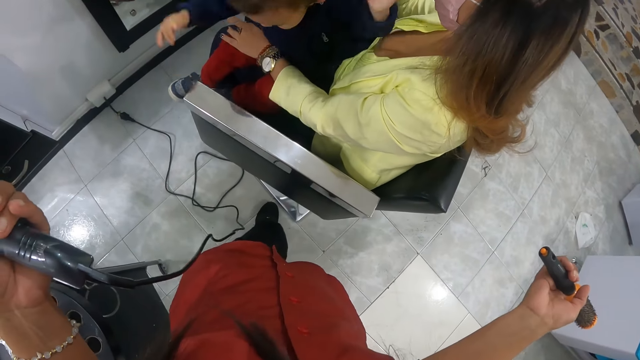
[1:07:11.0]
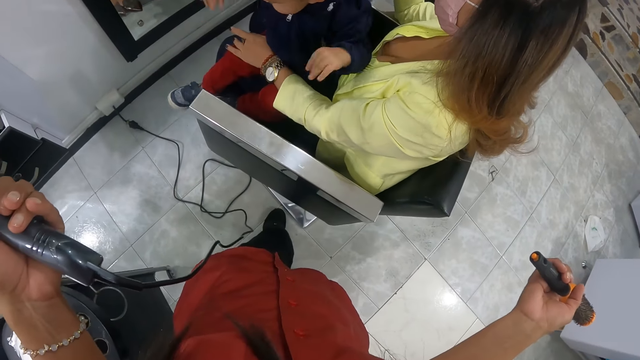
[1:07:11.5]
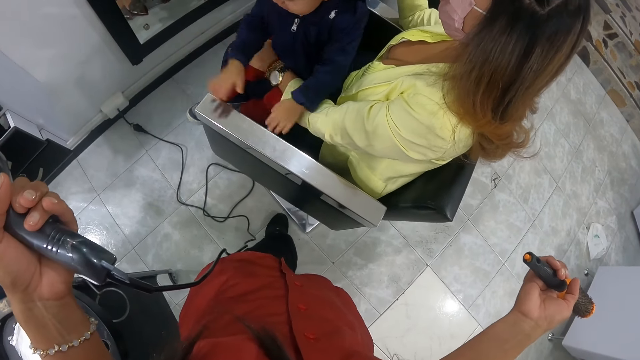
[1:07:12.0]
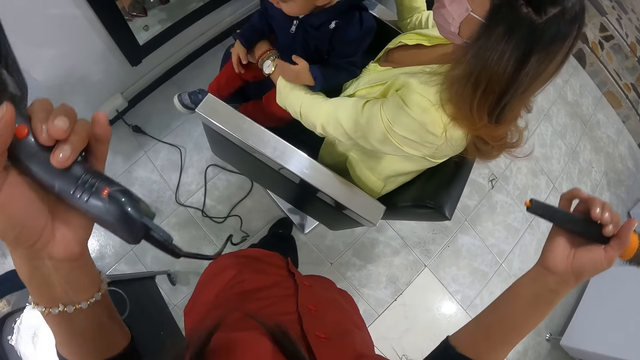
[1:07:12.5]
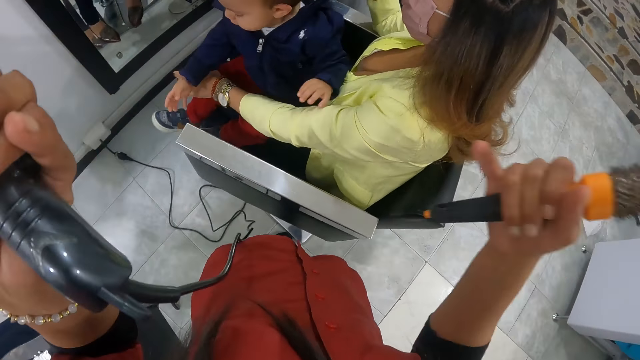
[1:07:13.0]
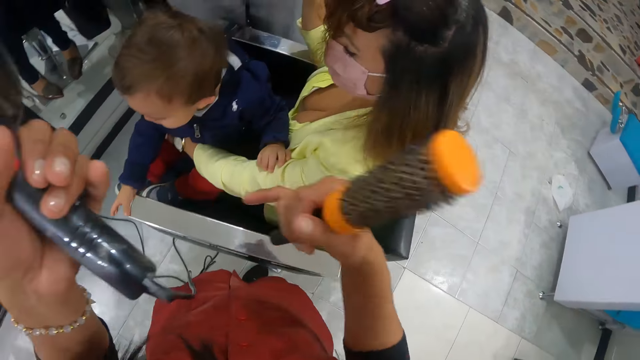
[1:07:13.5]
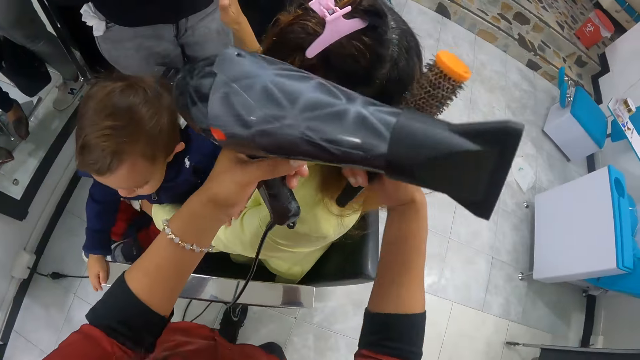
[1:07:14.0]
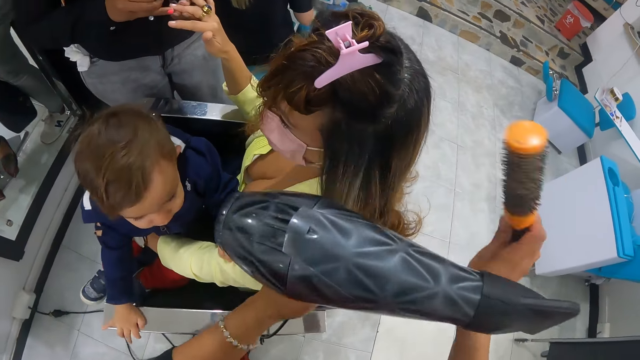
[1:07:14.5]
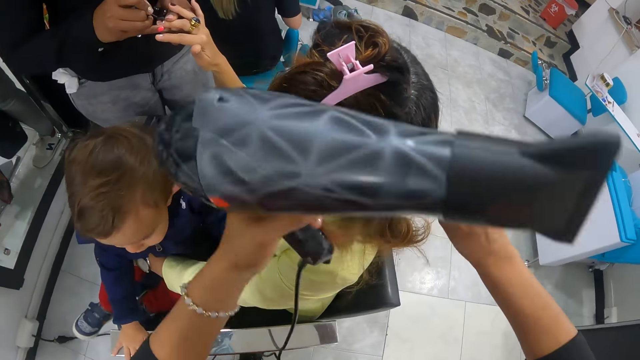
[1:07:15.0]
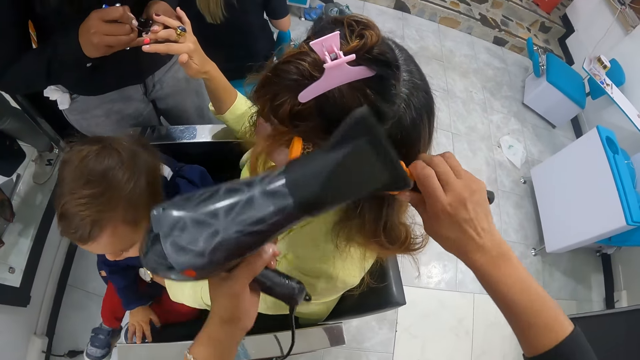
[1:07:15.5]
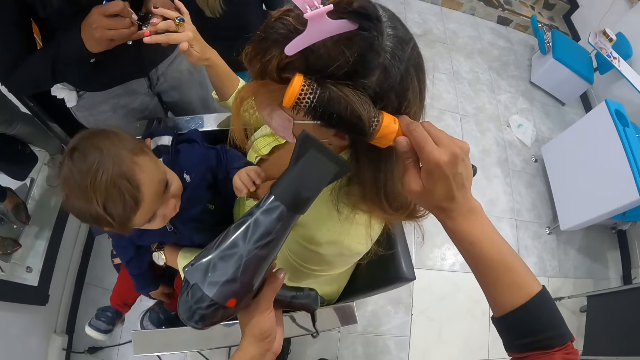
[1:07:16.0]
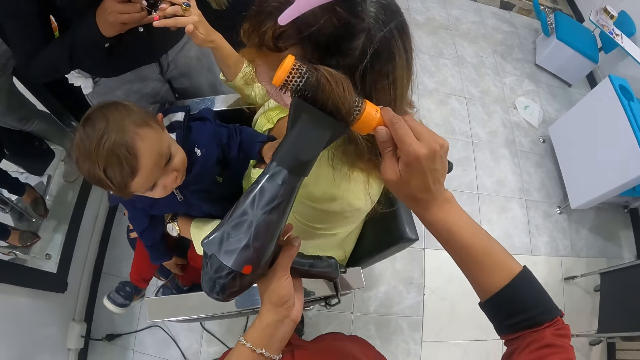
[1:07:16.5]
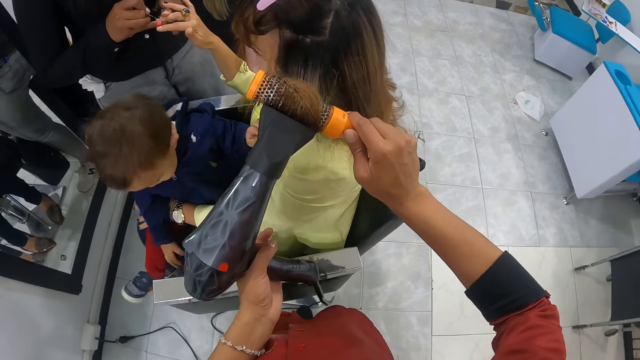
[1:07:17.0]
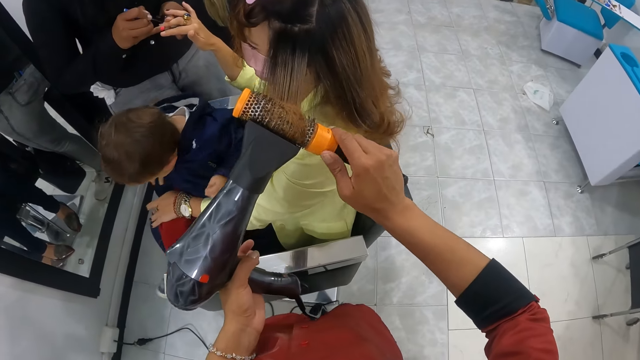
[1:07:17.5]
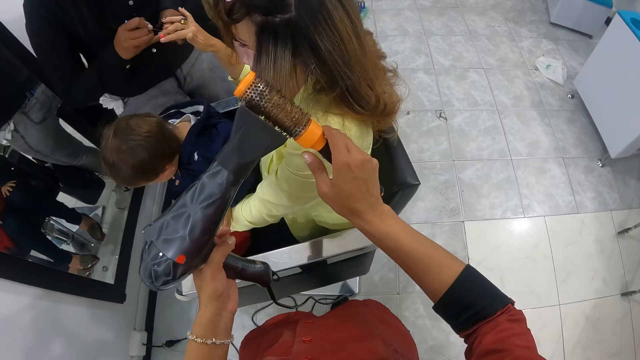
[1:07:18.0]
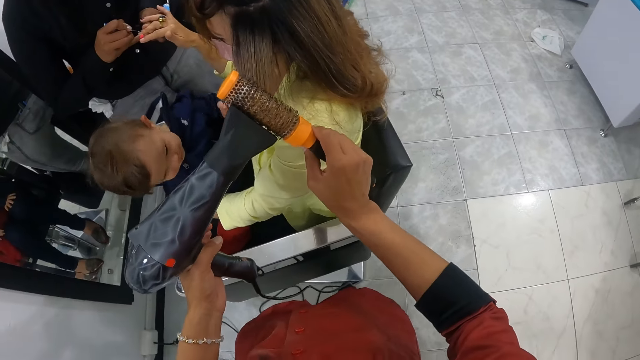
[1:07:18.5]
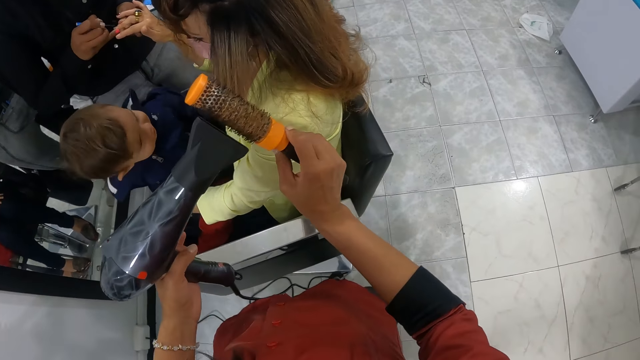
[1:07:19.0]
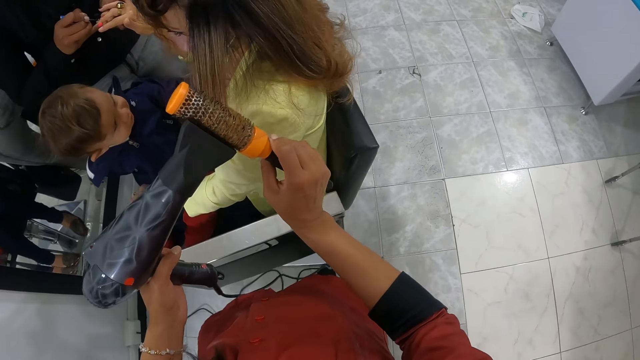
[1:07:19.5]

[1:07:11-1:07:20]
The camera wearer blow-dries the hair of a woman.

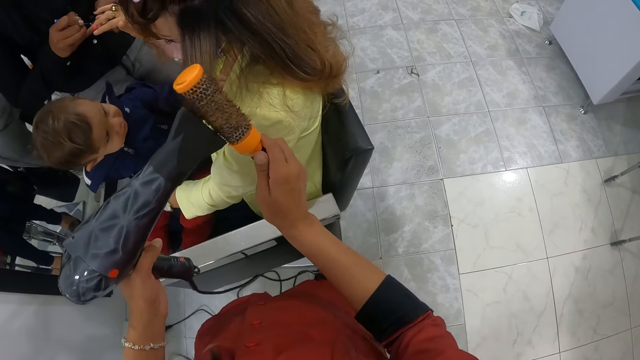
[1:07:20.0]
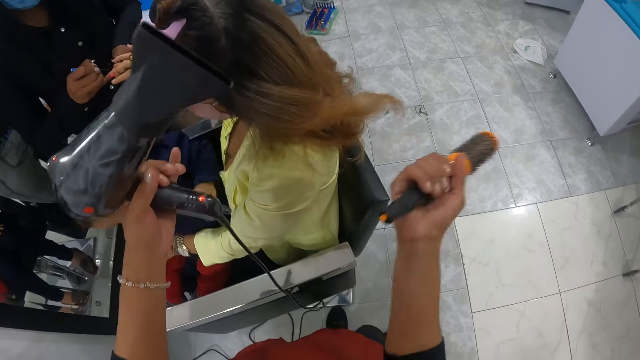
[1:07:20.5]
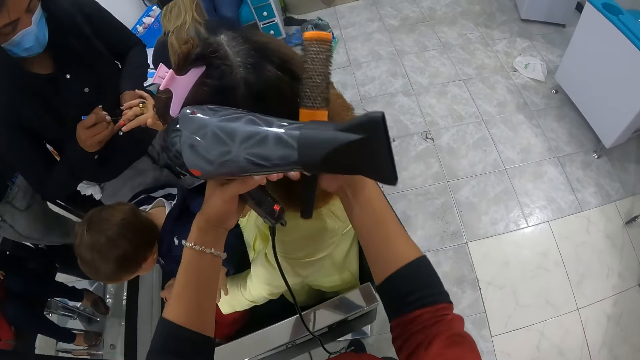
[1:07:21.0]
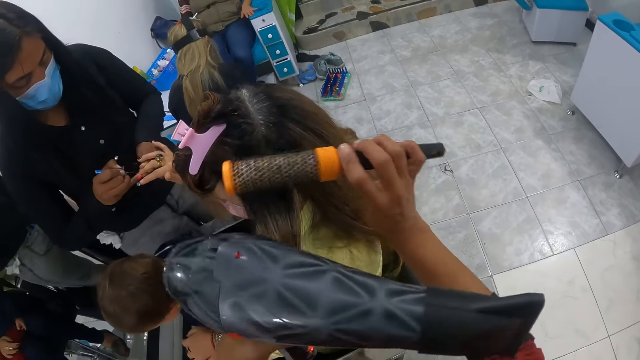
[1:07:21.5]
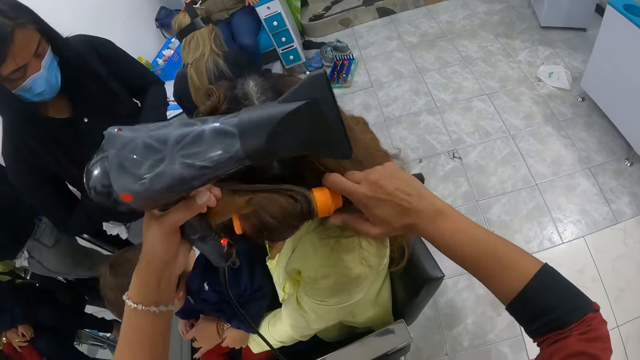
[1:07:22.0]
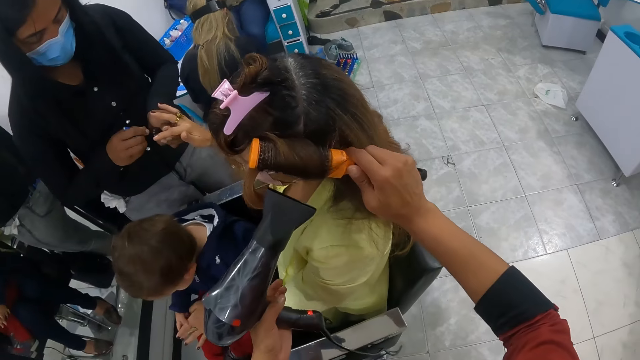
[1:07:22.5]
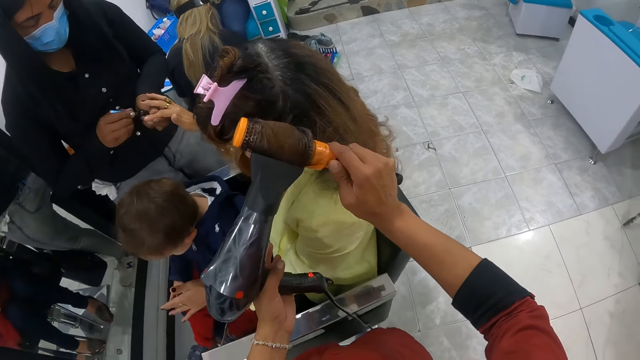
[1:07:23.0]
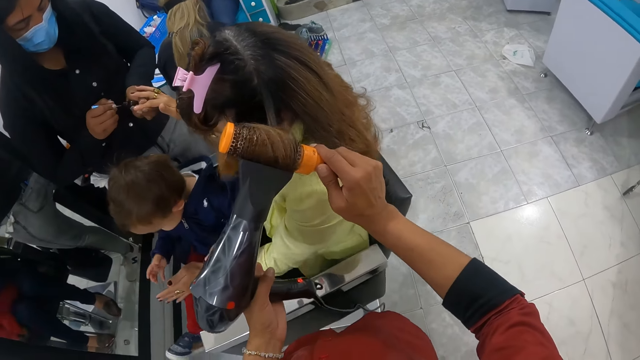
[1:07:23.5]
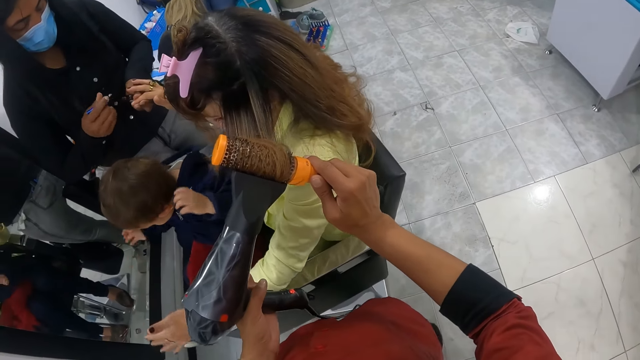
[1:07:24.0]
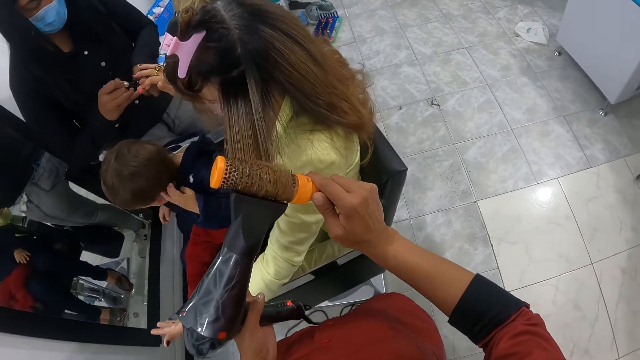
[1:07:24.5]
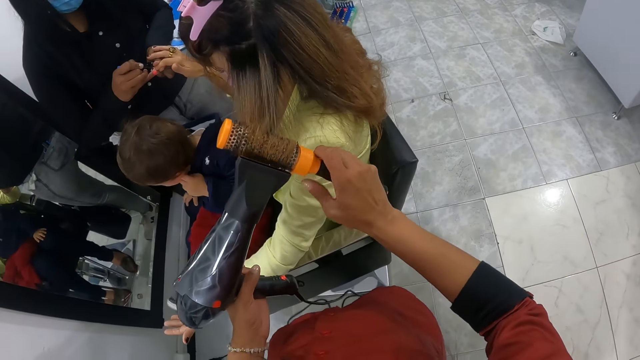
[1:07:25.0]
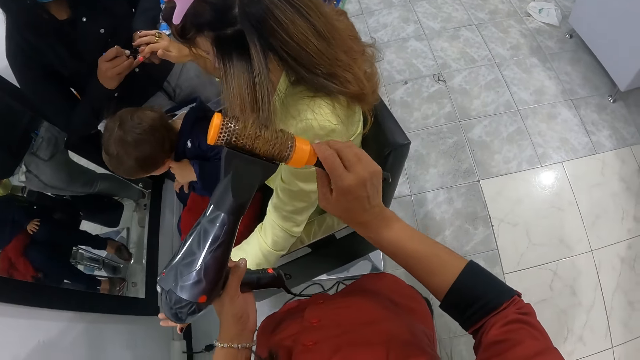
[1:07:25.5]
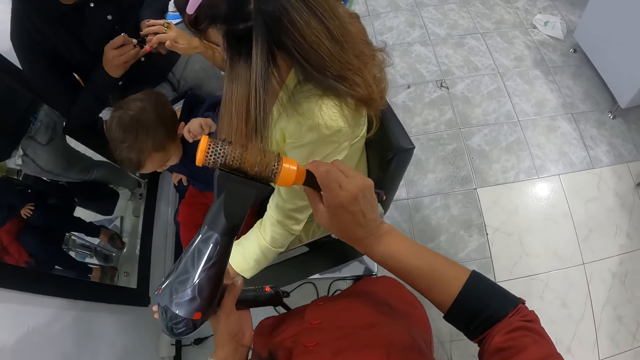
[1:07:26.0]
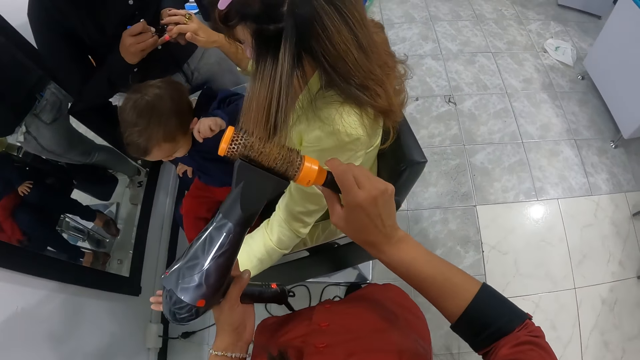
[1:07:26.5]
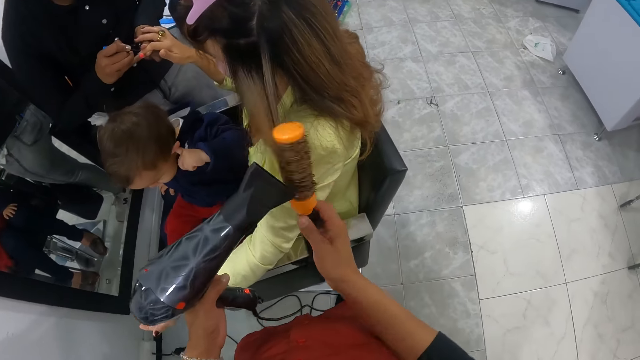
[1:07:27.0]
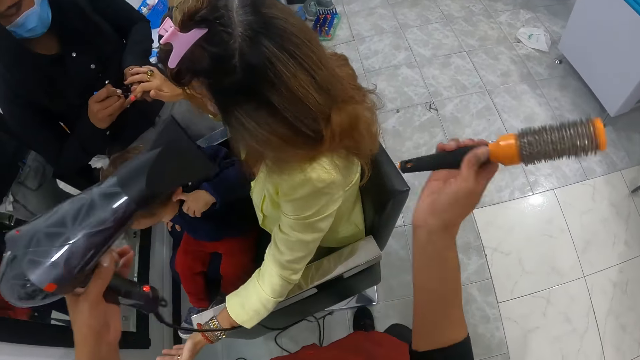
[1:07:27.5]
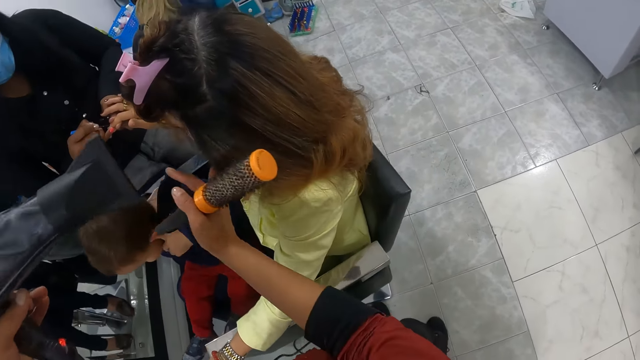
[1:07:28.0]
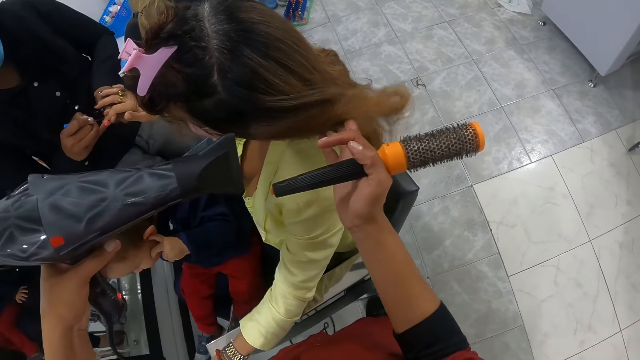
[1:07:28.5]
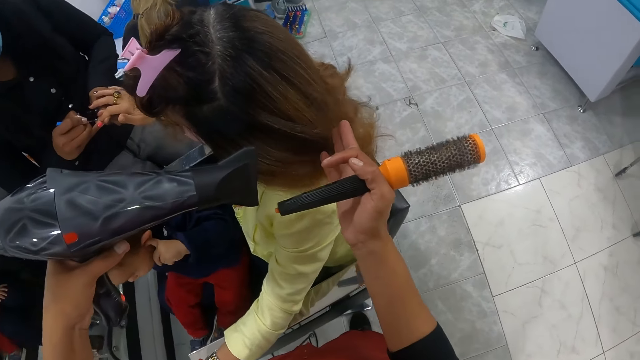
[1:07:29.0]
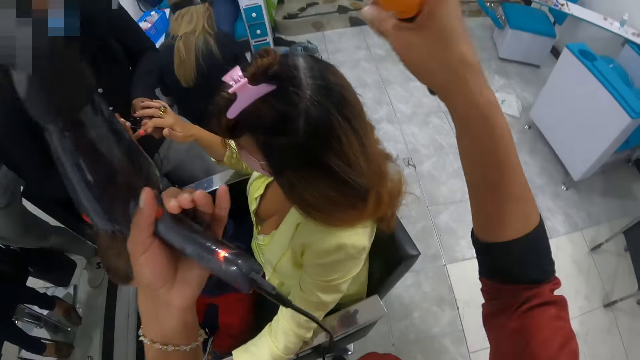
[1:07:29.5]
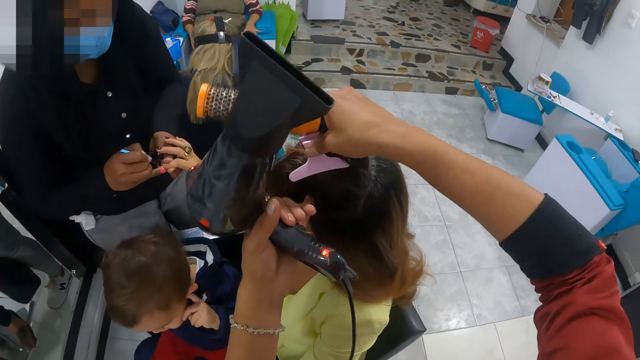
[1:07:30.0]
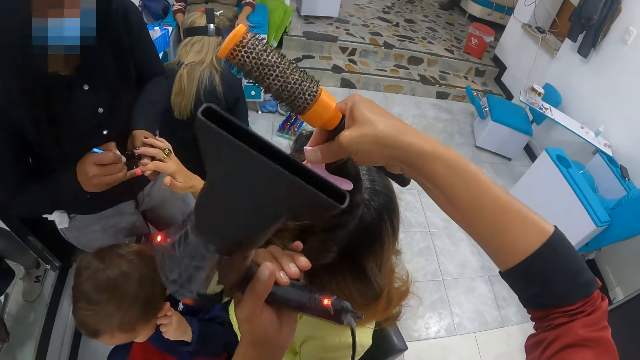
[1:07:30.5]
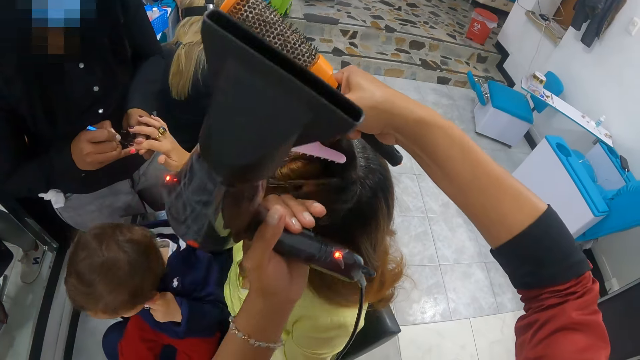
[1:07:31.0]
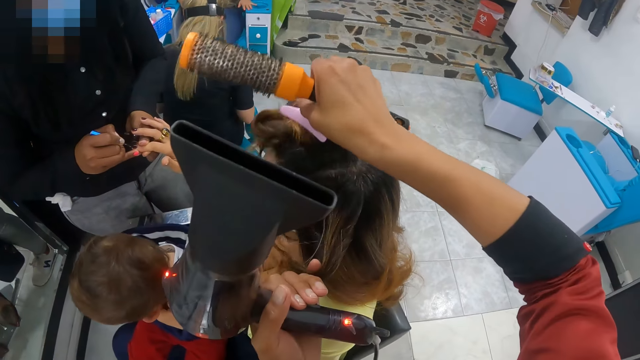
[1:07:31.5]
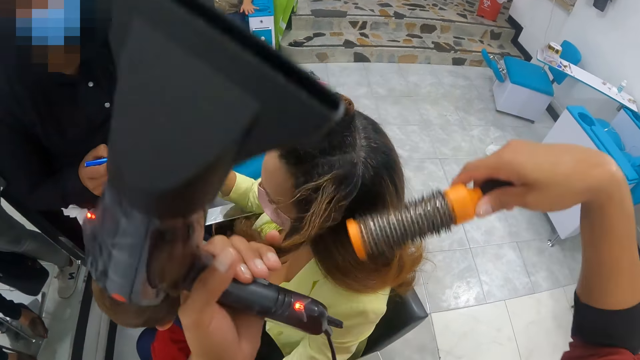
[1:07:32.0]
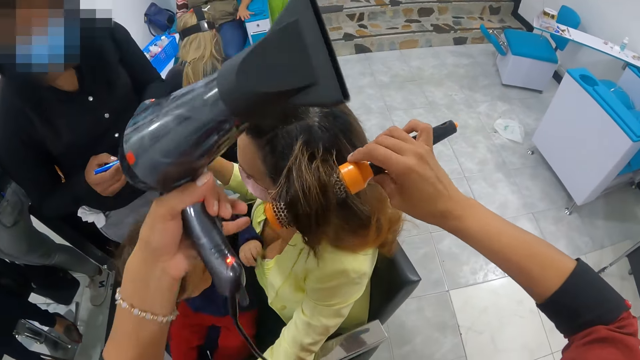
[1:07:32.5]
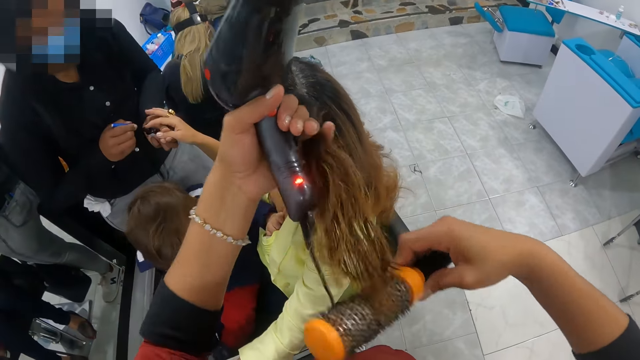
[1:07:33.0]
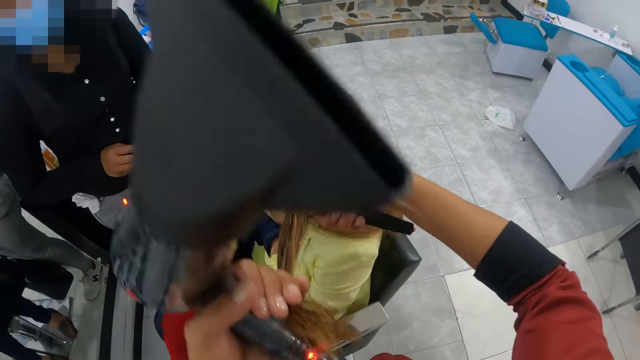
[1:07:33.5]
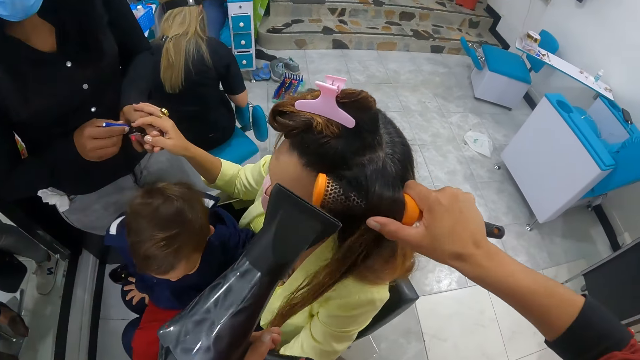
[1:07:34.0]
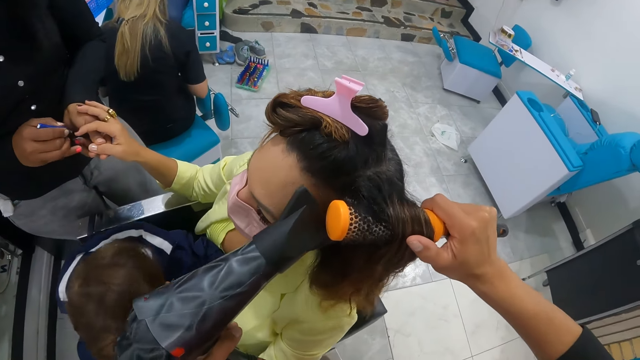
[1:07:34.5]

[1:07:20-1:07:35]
The child sticks his left hand in his ear. A baby rubs the ear. The camera wearer removes a hair clip from the hair of a woman with her right hand. She clips the hair of the woman with the hair clip in her right hand. She brushes the hair of the woman with a blowout brush in her right hand. She dries the hair of the woman with a hair dryer in her left hand.
